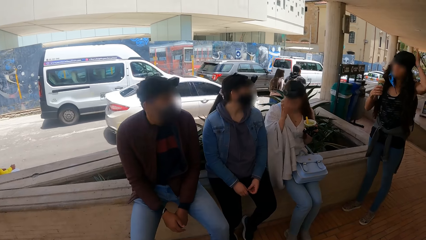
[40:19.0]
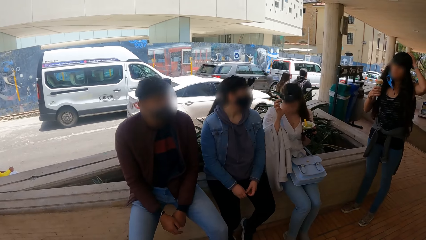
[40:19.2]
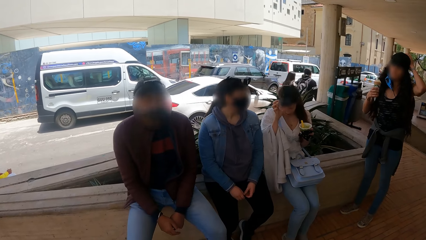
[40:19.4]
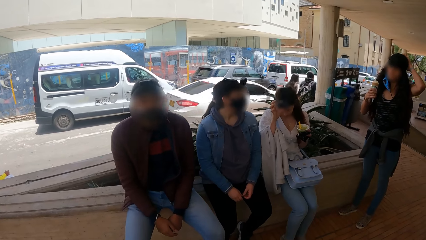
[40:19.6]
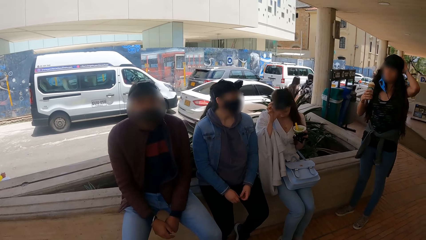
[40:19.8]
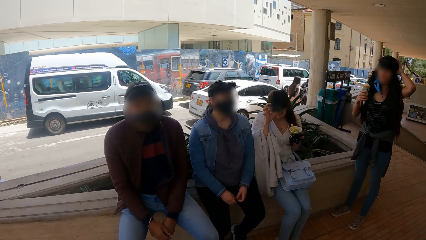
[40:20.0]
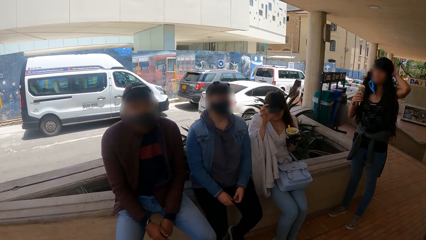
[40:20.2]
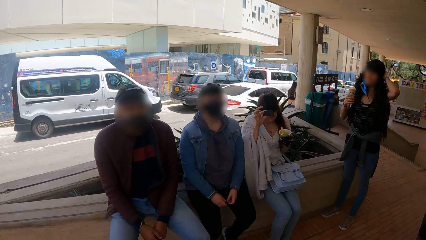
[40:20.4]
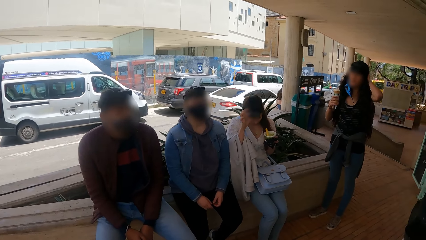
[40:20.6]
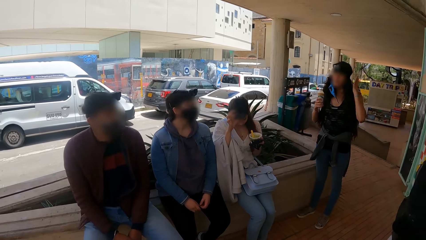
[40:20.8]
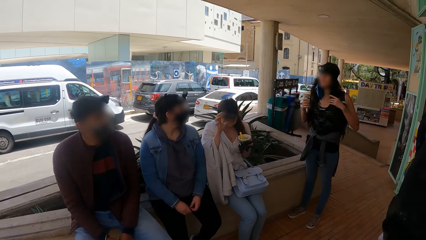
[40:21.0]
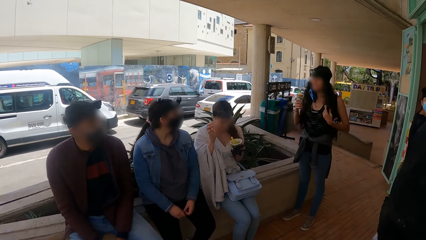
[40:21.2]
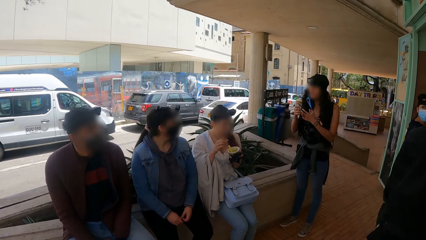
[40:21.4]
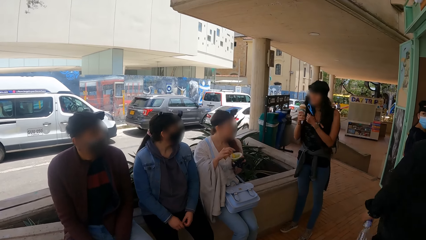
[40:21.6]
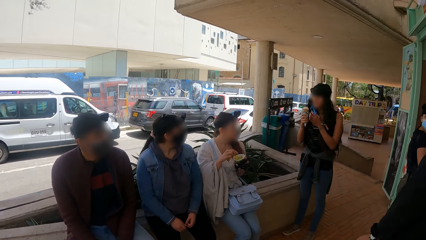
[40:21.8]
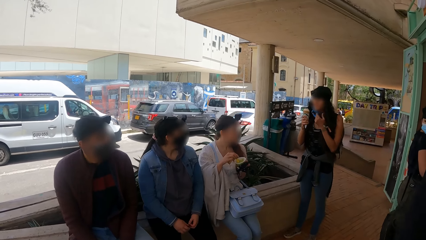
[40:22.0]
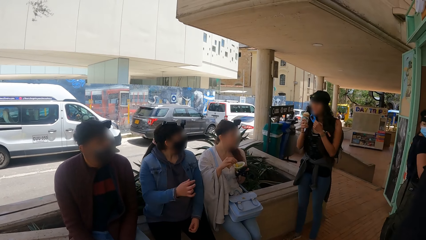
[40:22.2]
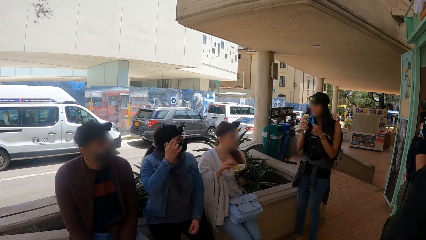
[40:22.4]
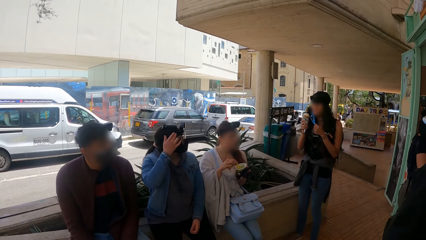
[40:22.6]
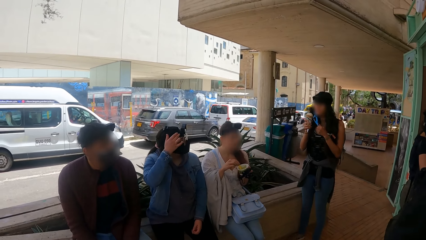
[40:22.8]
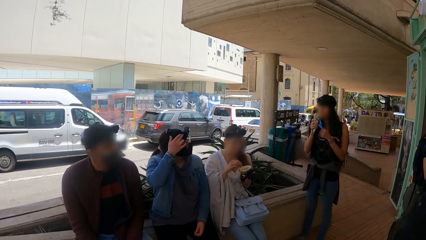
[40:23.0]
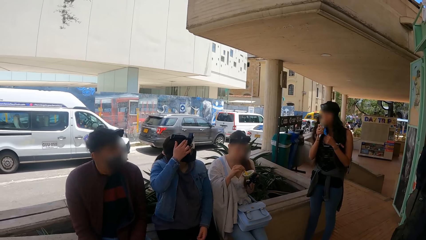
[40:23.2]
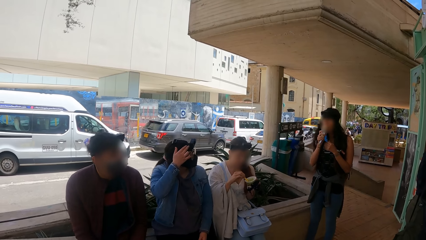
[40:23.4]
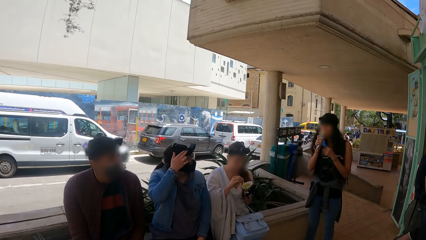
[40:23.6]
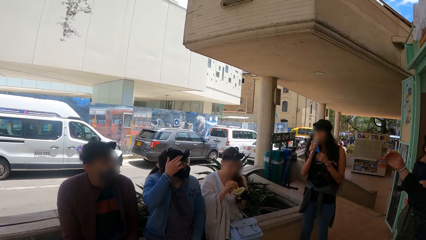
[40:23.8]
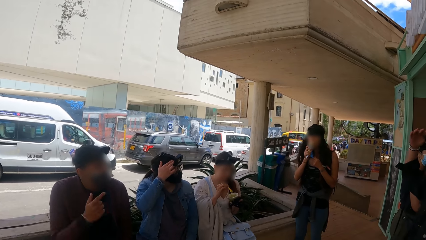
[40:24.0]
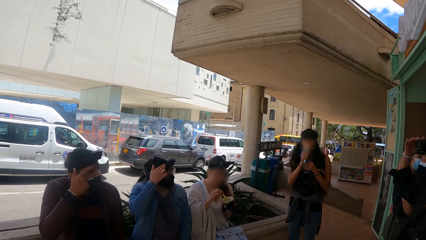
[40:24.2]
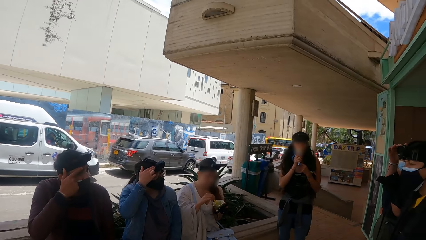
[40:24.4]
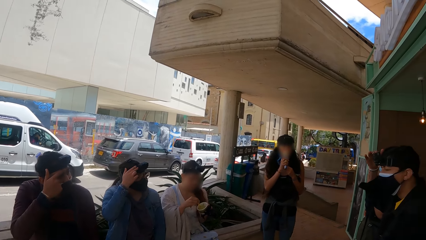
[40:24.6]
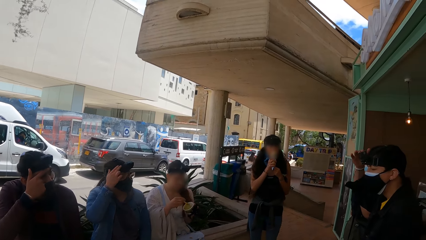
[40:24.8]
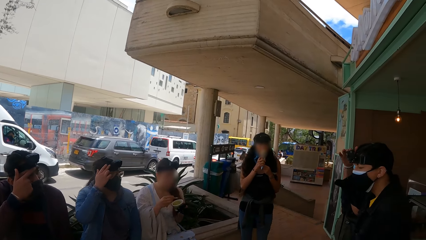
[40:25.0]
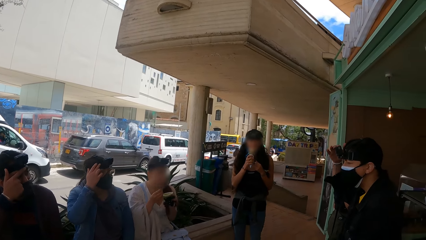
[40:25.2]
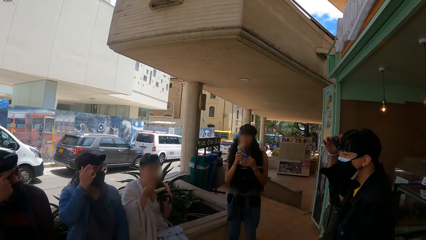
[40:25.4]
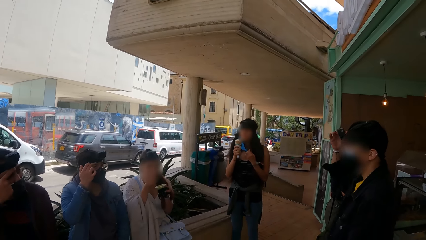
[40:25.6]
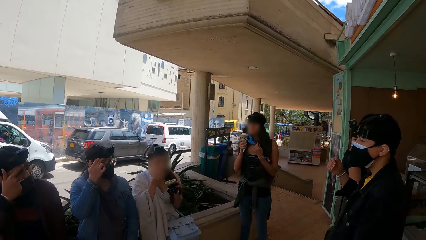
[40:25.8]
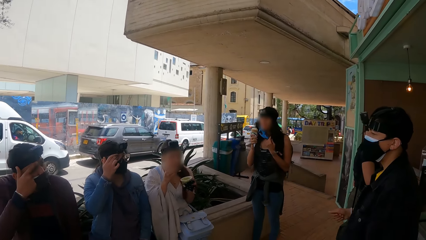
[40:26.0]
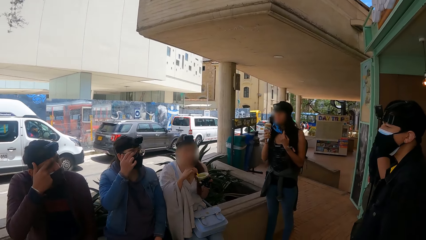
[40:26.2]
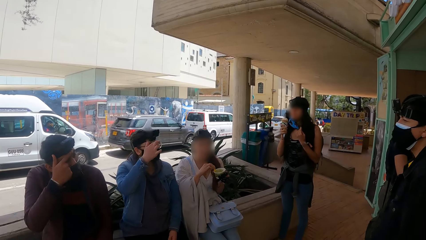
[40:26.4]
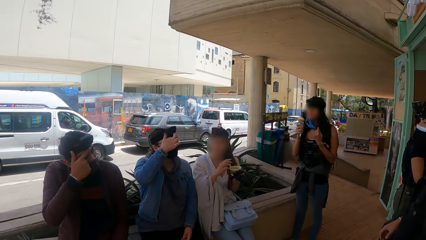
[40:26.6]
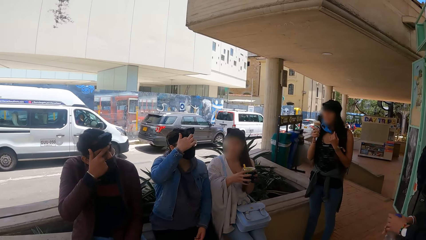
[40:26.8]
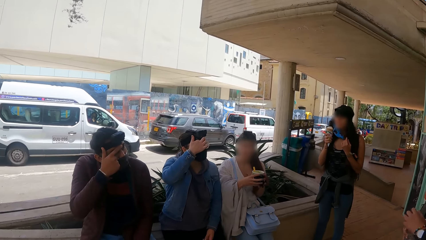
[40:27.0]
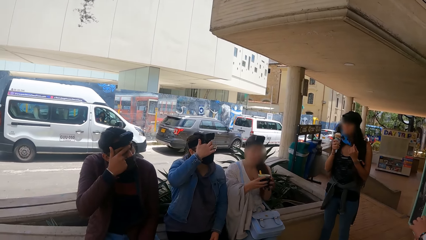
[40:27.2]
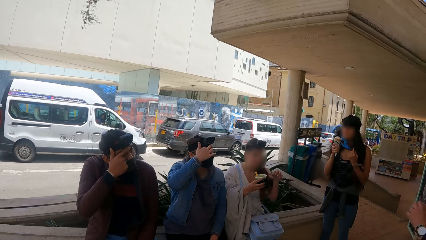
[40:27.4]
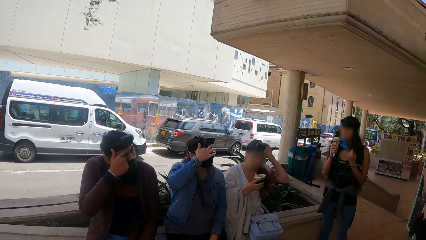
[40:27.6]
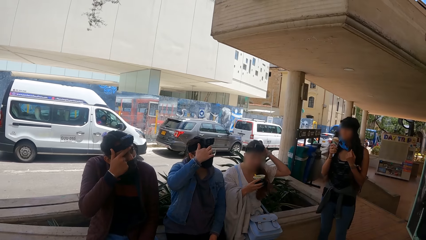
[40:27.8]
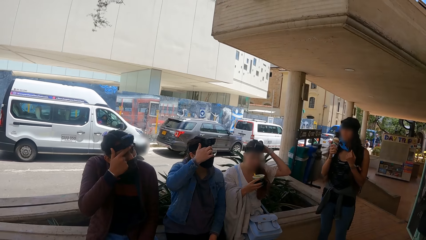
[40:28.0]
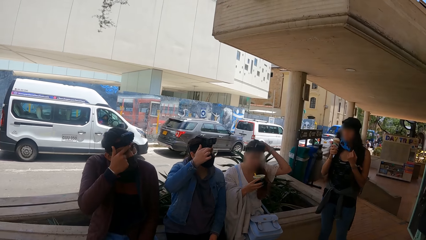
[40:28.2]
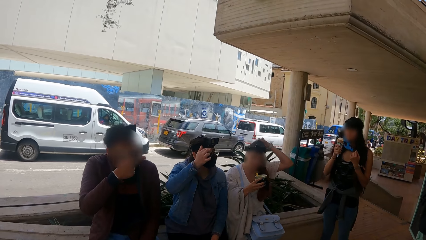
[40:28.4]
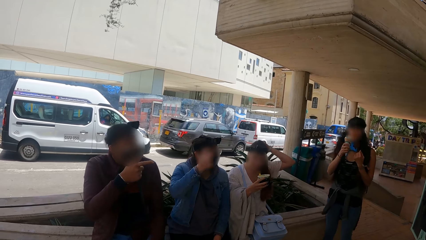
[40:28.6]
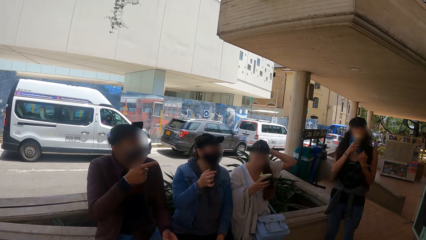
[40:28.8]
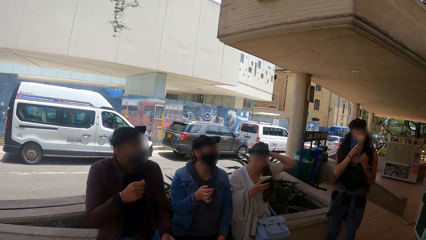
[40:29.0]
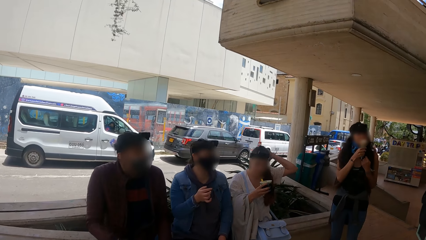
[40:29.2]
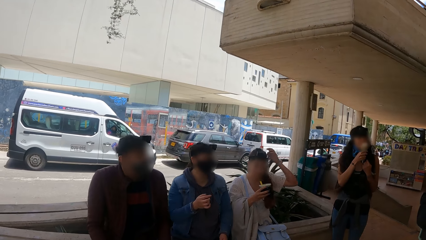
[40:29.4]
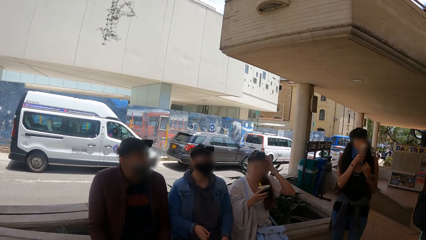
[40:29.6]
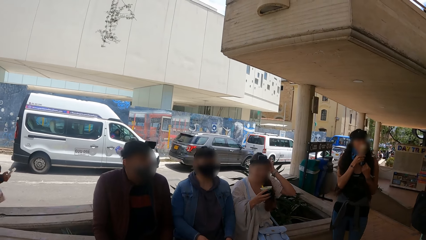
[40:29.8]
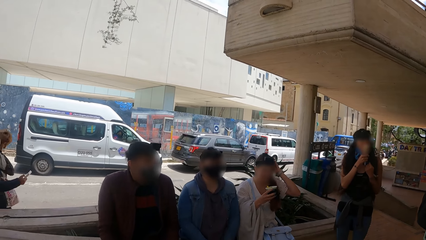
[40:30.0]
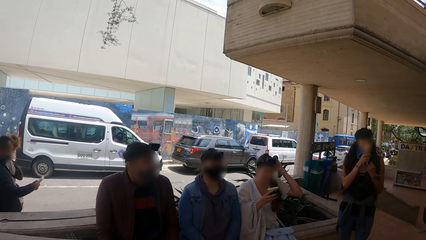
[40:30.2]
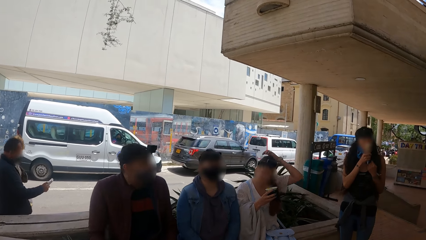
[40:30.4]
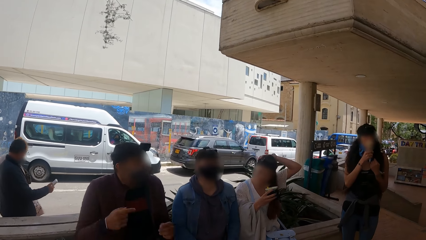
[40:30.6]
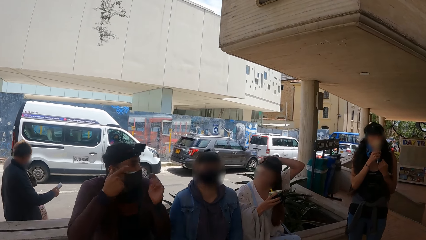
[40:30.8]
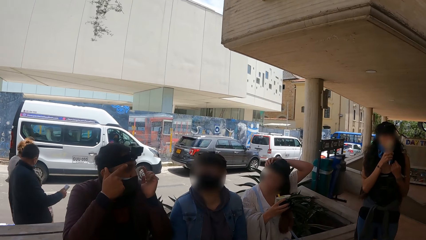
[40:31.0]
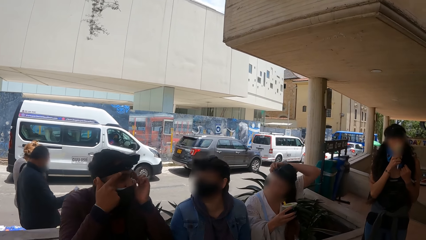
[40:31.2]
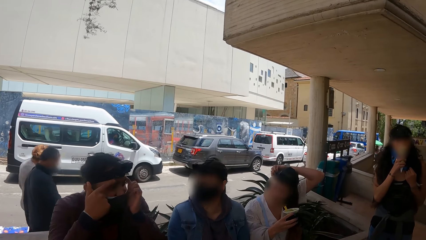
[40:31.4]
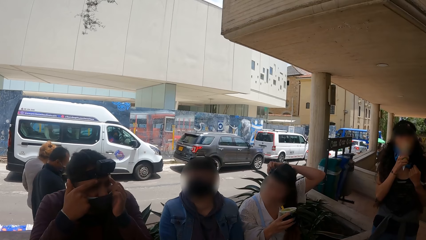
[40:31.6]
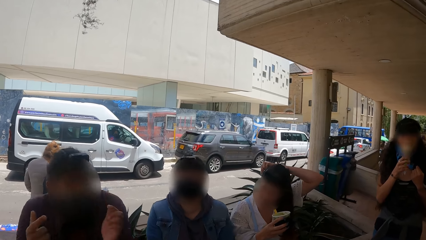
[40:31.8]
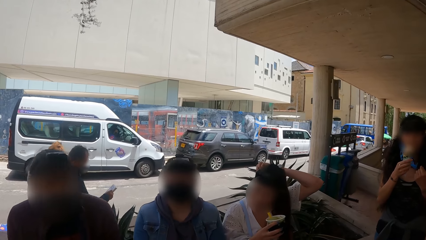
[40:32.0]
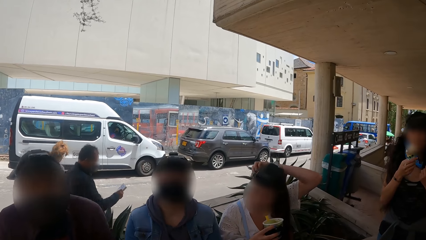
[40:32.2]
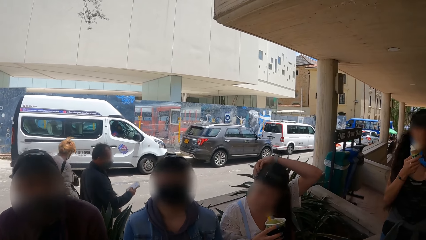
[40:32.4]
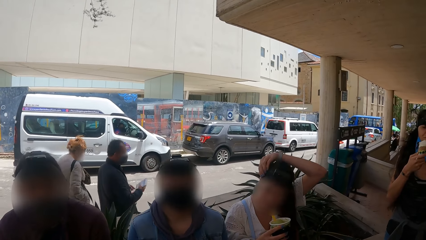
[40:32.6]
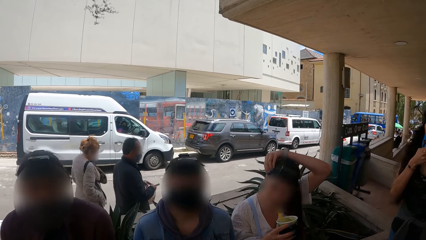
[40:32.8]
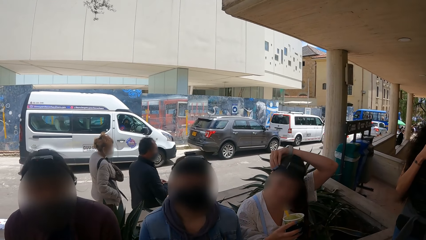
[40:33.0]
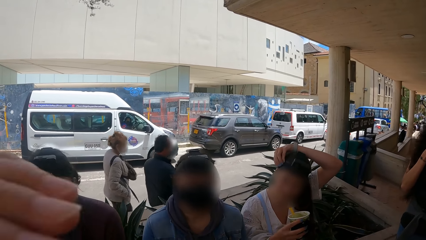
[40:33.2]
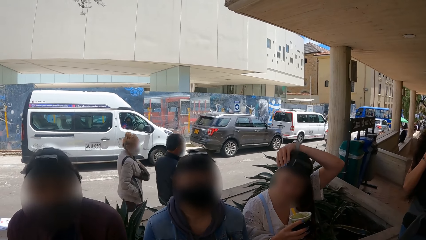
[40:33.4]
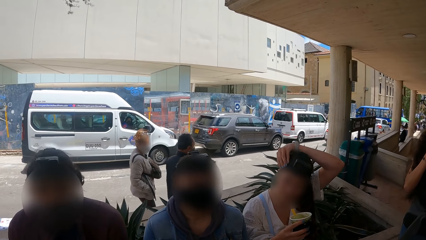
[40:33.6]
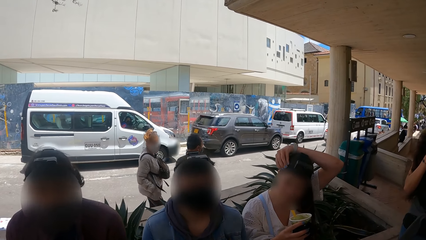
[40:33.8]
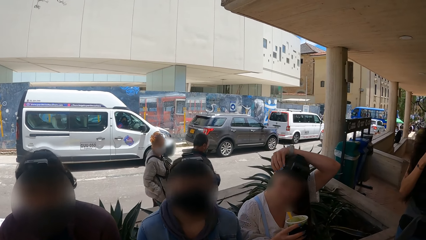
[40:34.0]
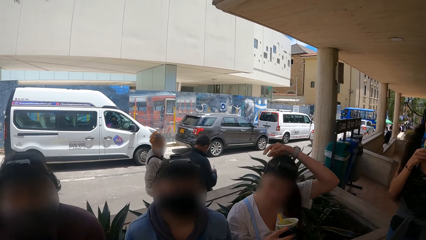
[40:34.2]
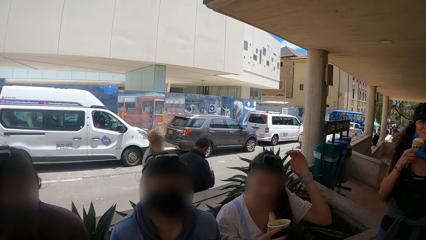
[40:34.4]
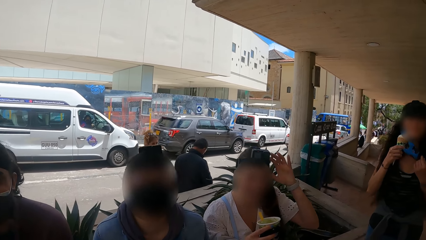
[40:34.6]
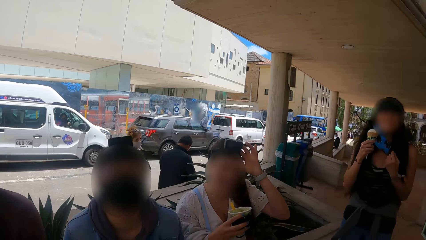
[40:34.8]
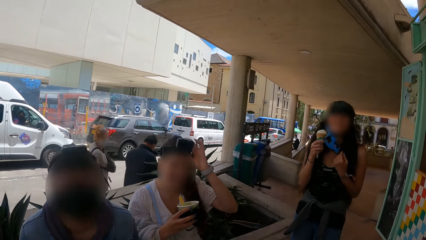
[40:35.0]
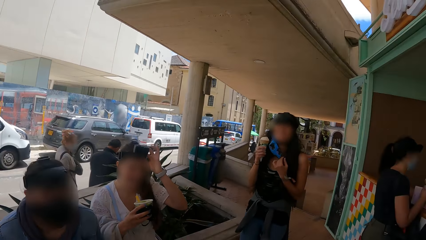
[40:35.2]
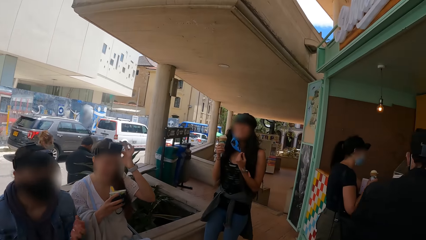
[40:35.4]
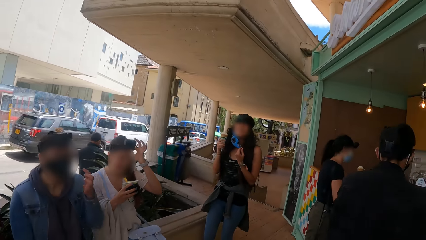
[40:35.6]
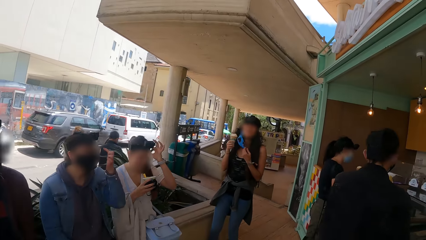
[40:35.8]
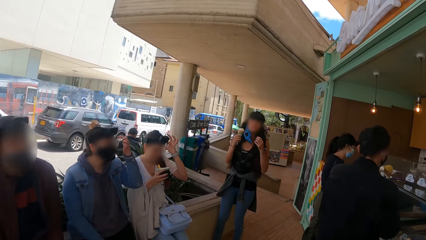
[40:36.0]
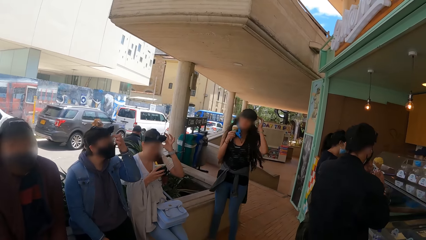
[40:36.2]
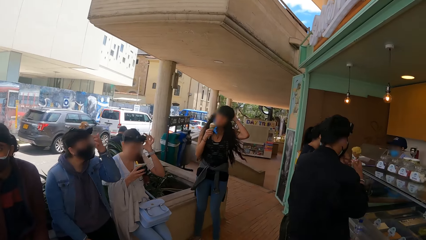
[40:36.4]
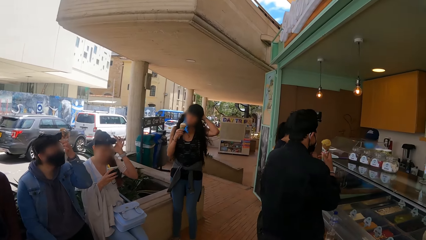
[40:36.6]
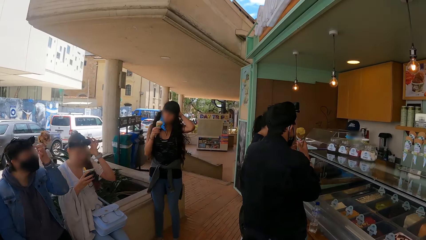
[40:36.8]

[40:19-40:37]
A woman holds the camera with the right hand. Another woman touches the hair with the left hand. A third woman looks at the second woman. A fourth woman touches the head with the right hand. A man touches the face with the right hand. Another man touches the head with the right hand. A third man points at the forehead. The third woman touches the face with the right hand. The first woman touches the hair with the left hand. A fifth woman touches the head with the left hand. The second woman eats the ice cream. The first woman touches the hair with the left hand.
